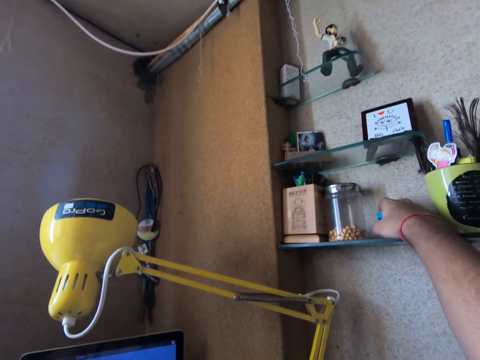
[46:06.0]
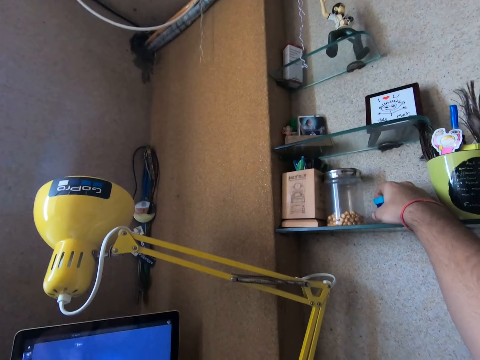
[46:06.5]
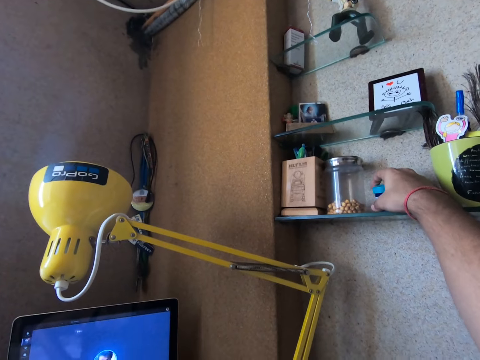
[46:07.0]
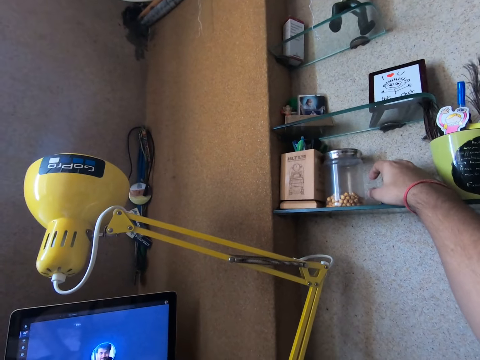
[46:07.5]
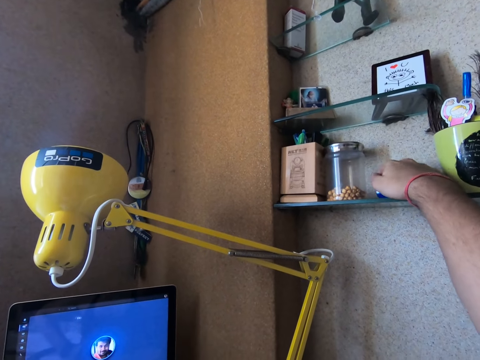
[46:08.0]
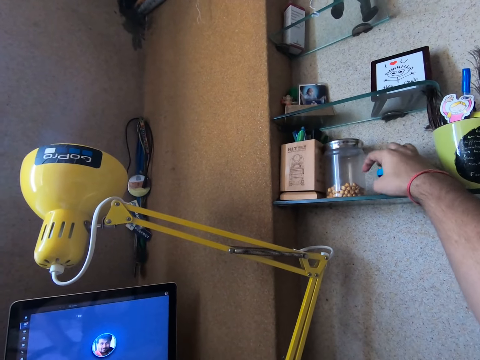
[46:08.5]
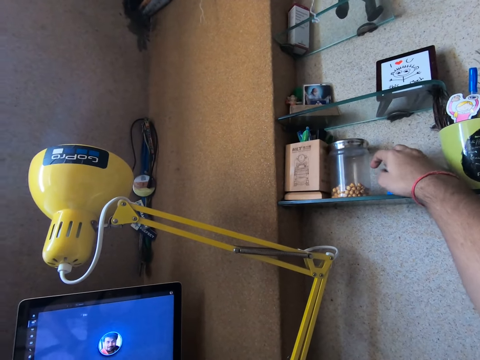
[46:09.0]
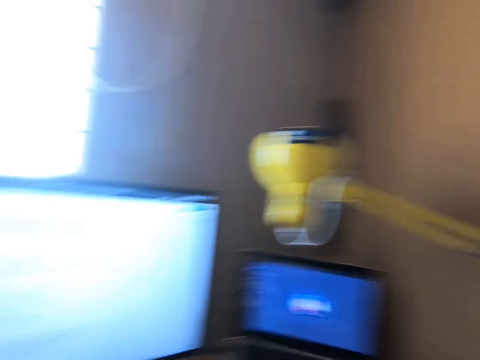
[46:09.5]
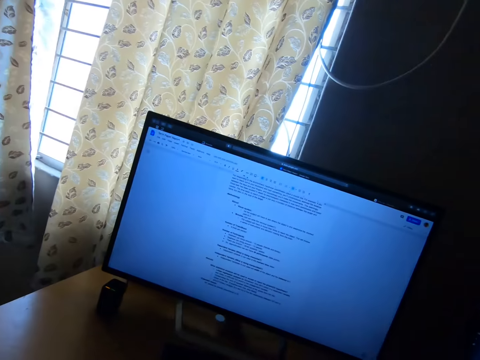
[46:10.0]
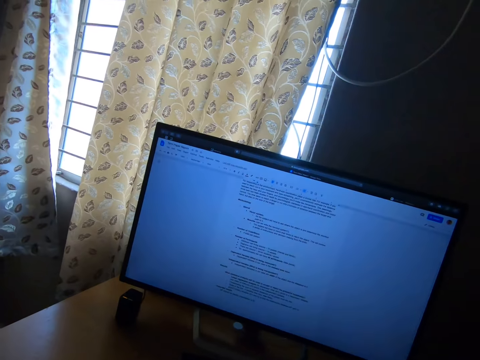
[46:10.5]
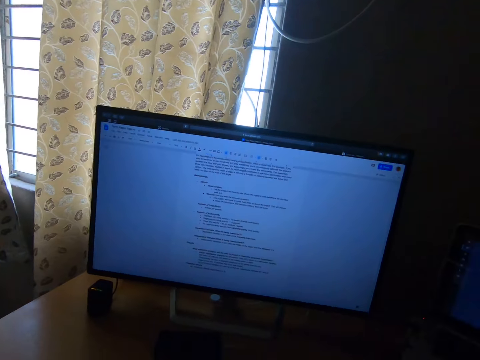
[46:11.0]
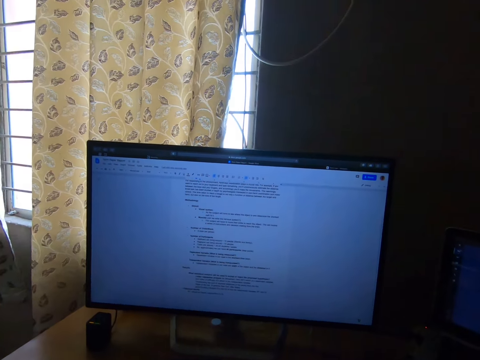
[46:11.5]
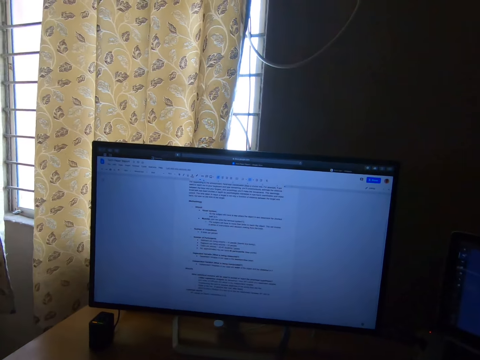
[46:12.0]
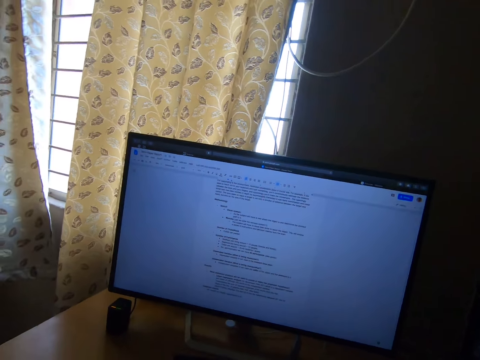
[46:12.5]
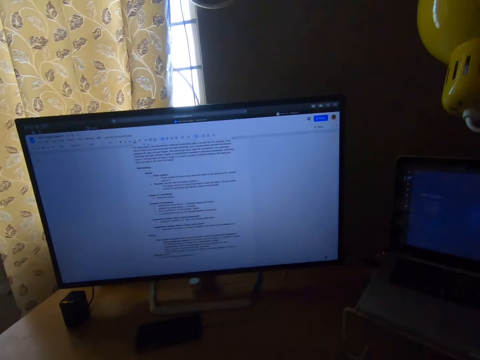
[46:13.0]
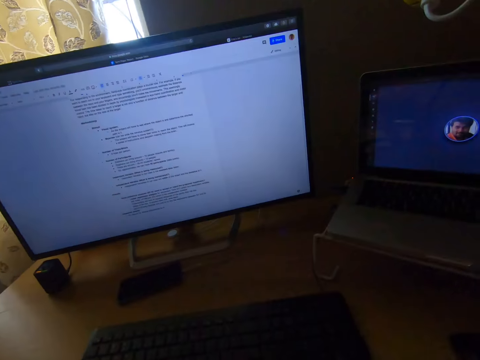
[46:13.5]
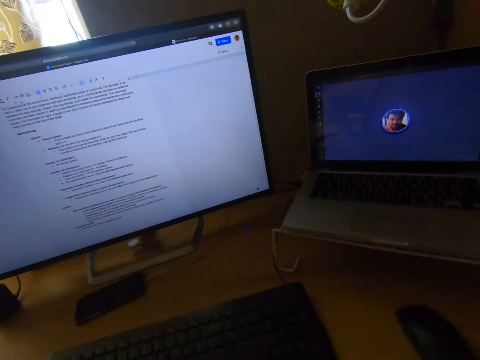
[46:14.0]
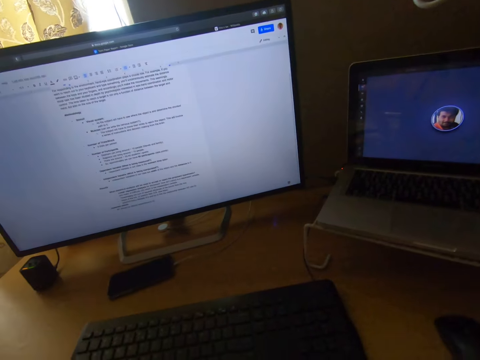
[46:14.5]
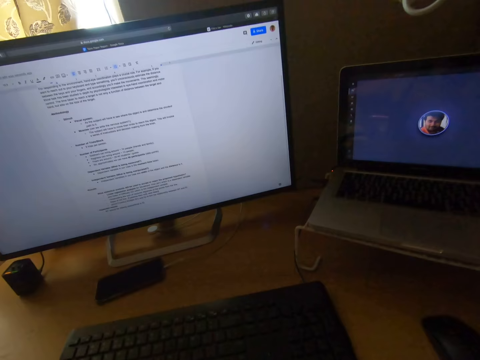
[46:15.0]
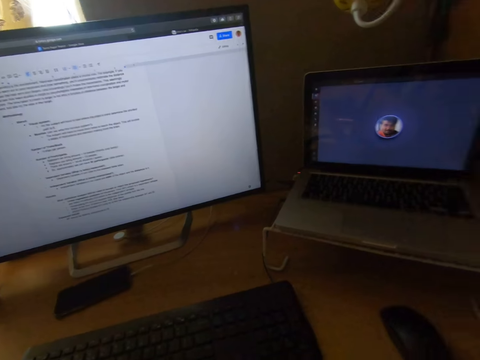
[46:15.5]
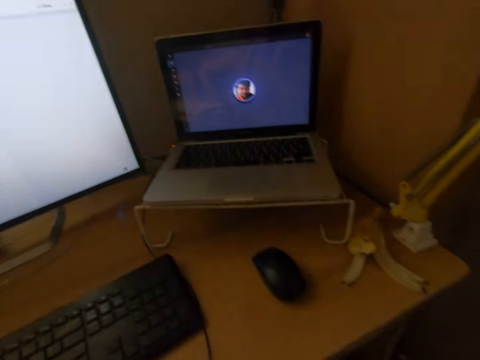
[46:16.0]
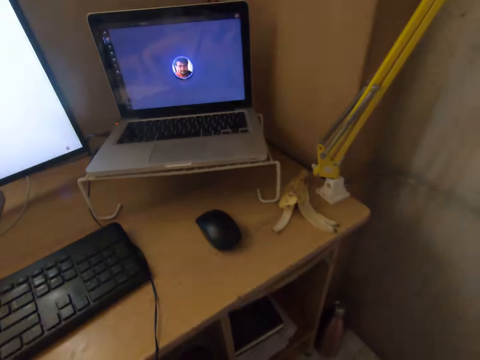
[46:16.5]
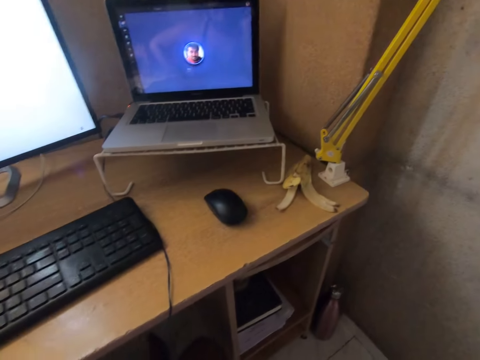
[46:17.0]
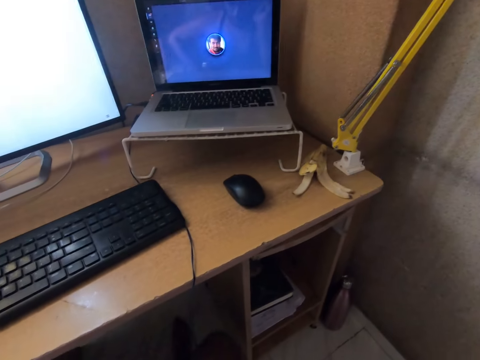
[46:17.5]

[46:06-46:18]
The camera wearer touches a small container on the shelf. They hold the plastic container and play with the plastic container. They turn the head left and stare at the monitor on the table. They turn the head right and stare at the laptop. They move the head backwards.

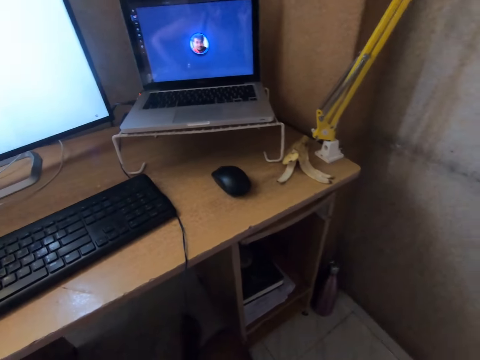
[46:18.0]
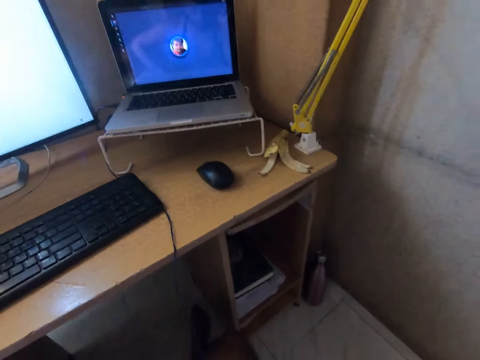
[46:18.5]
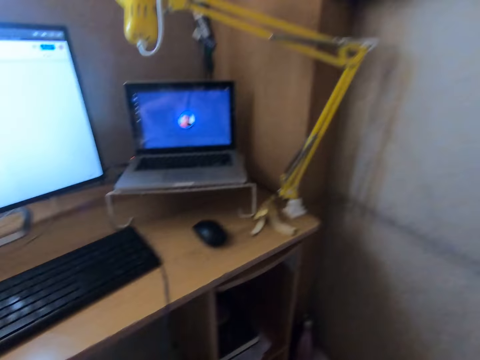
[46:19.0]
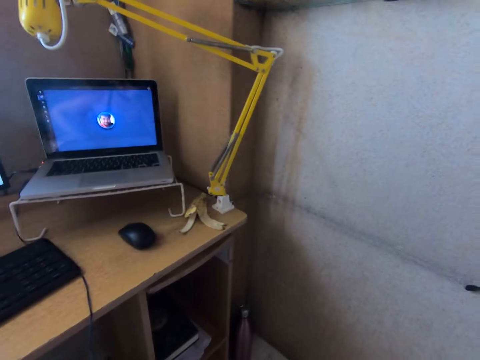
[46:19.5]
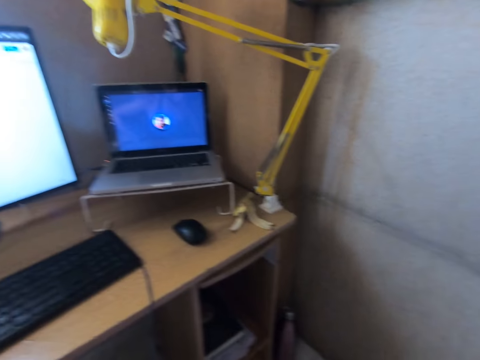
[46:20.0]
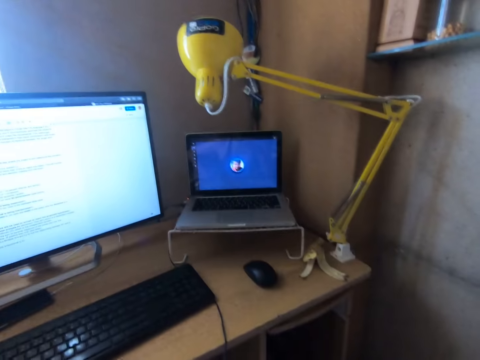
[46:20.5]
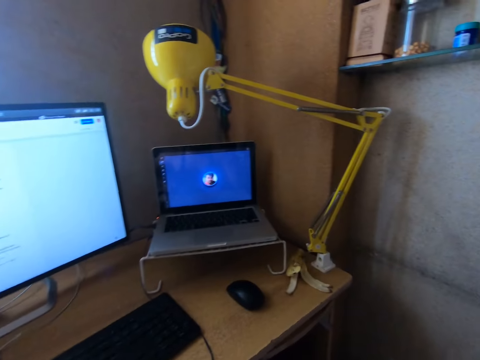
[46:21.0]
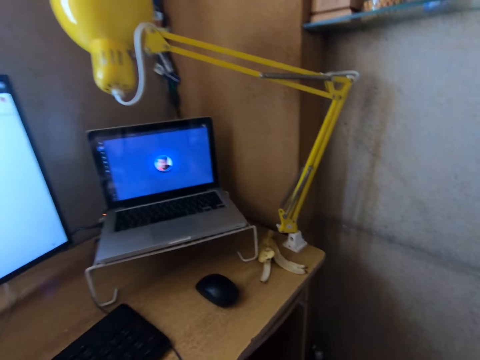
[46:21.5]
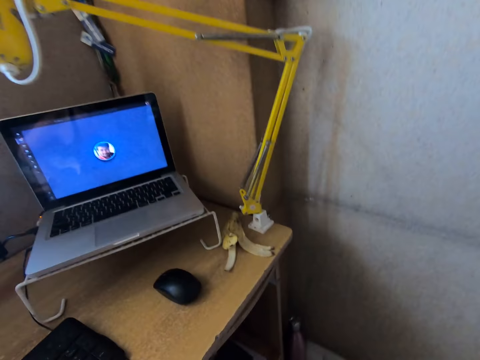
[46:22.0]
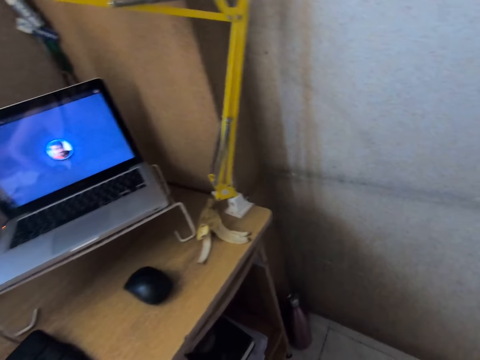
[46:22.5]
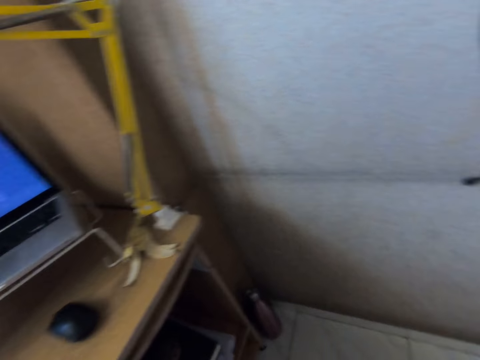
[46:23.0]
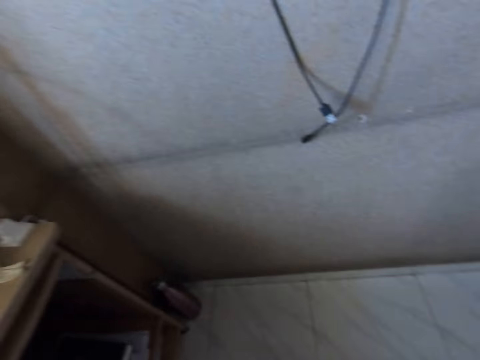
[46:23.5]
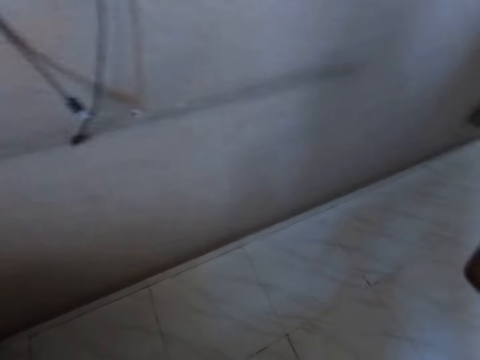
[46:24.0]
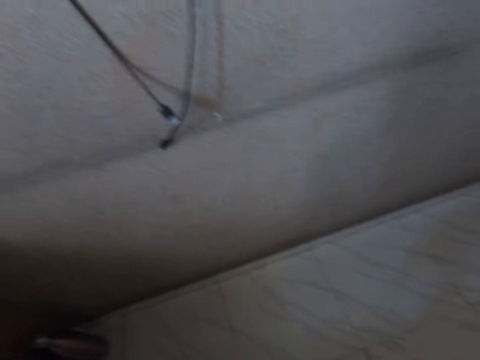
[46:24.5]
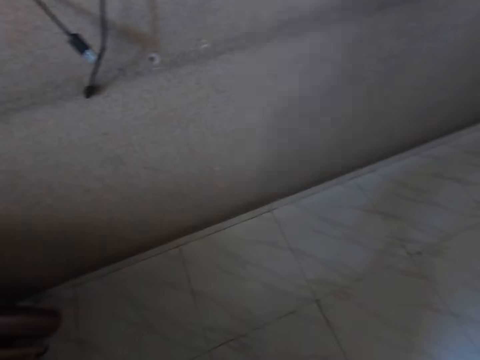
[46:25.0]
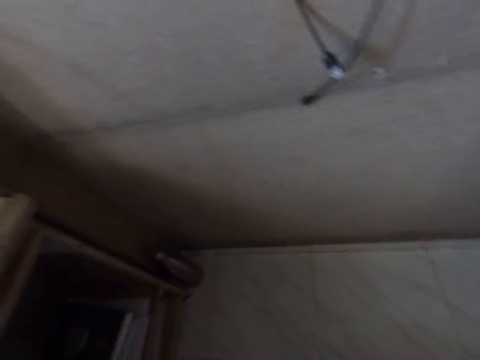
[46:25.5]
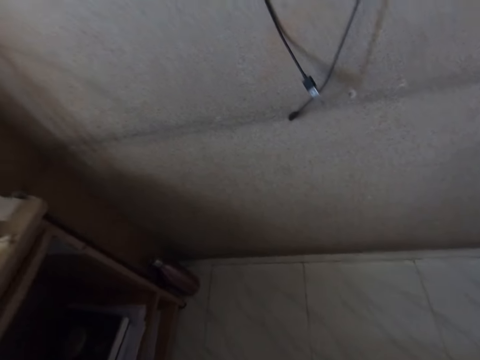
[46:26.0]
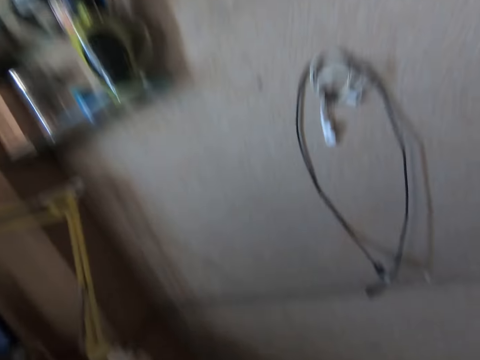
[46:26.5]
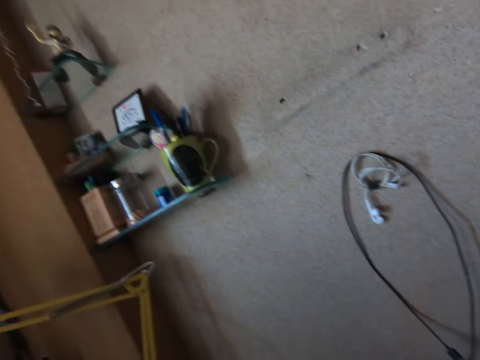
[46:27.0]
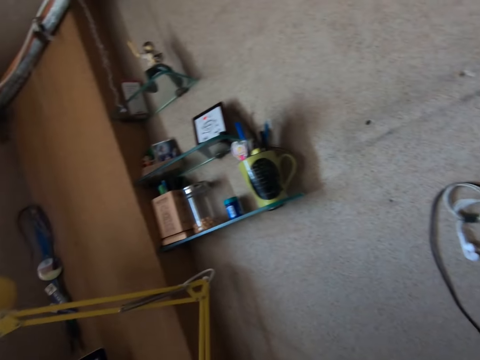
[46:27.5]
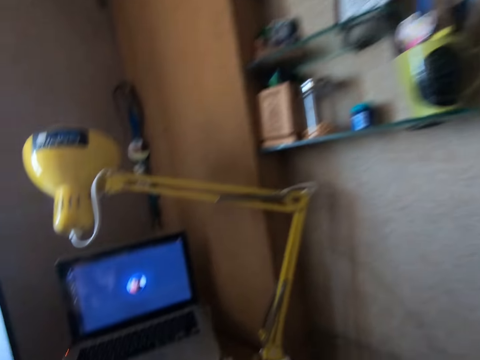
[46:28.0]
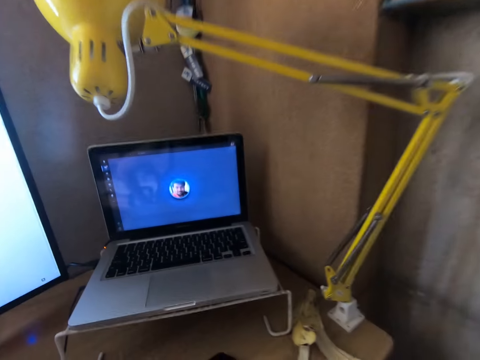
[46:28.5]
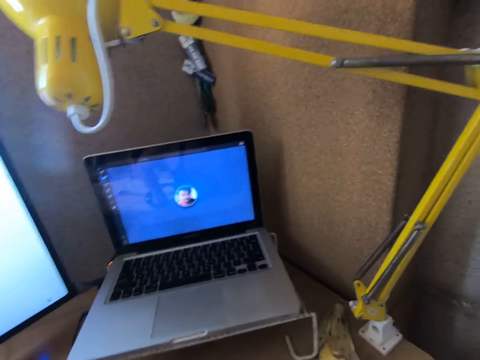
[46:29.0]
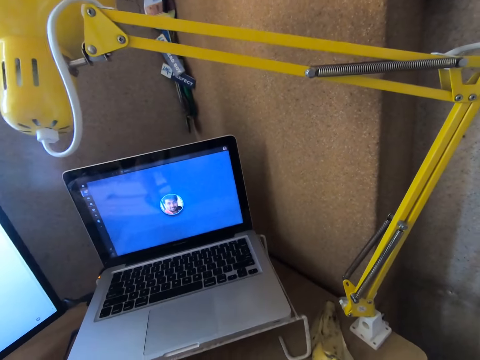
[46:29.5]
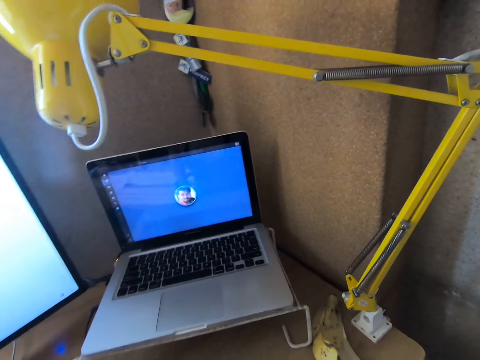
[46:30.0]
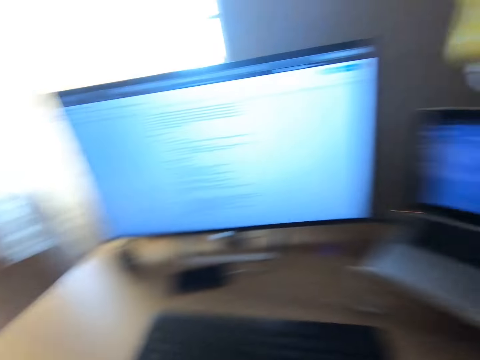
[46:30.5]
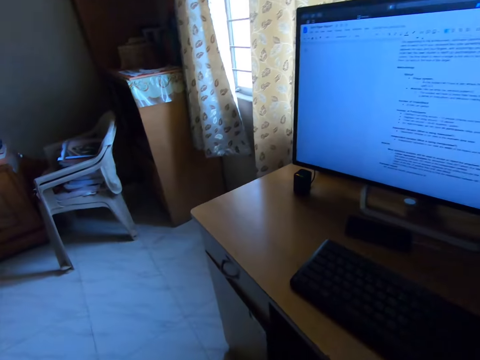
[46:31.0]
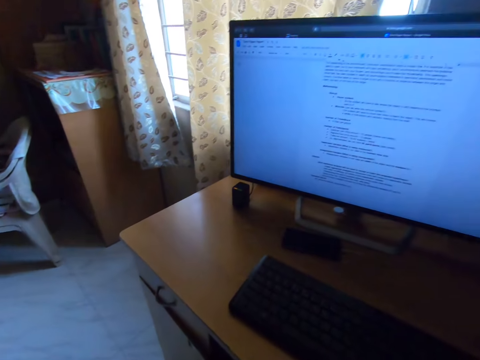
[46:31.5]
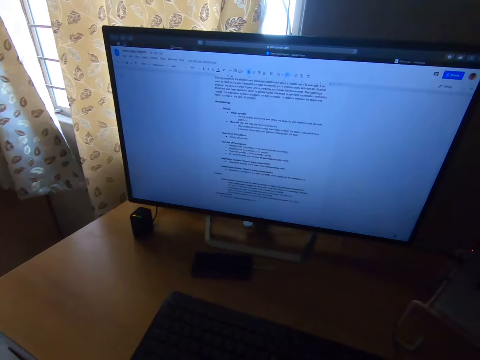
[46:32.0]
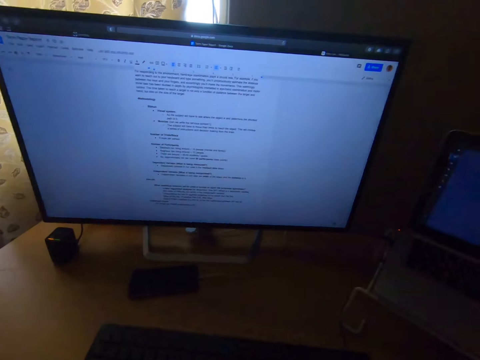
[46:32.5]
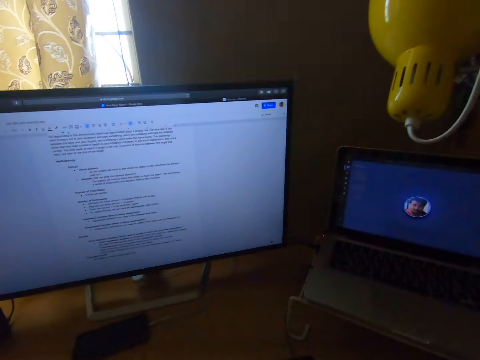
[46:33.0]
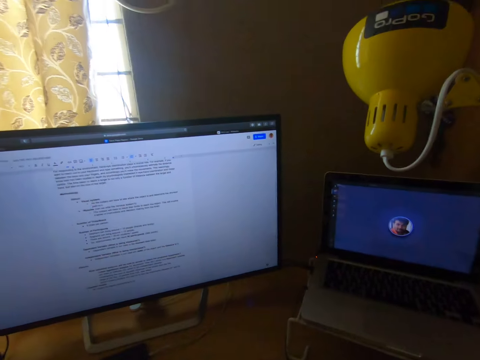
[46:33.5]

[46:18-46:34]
The camera wearer turns the head right. They look around the room. They turn the head left. They turn the head right. They stare at the floor. They move the head up. They turn the head left. They stare at the laptop. They turn the head left. They turn the head right. They stare at the laptop.
